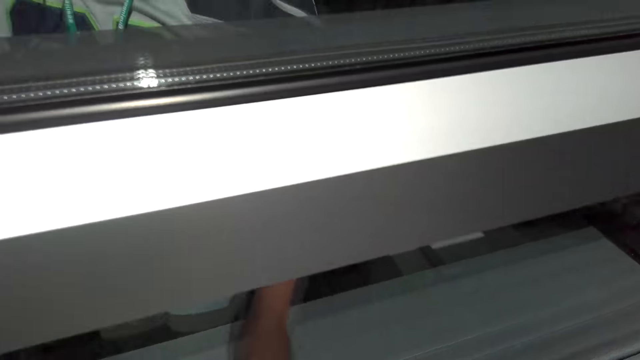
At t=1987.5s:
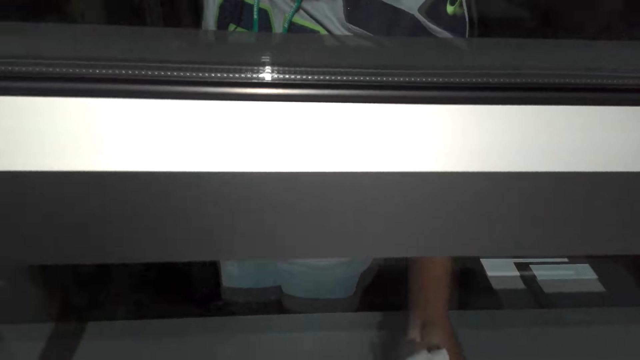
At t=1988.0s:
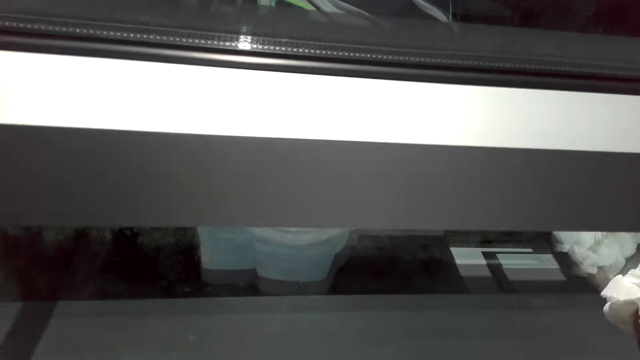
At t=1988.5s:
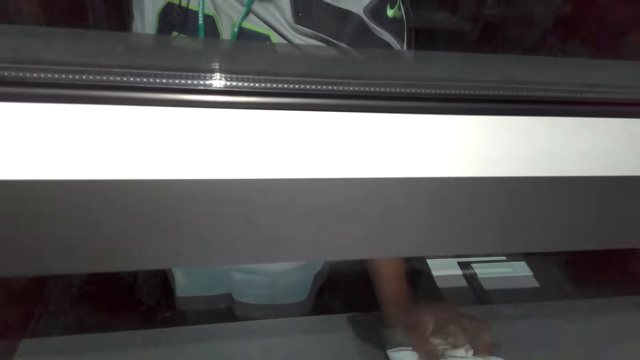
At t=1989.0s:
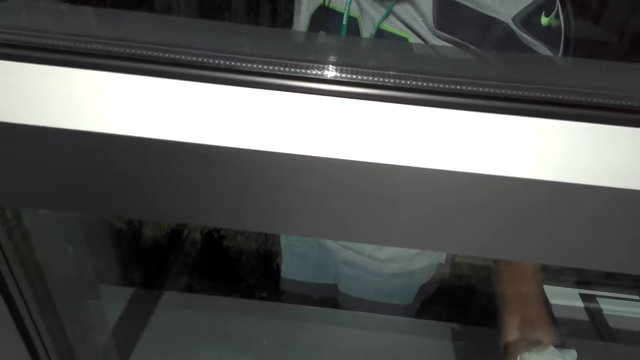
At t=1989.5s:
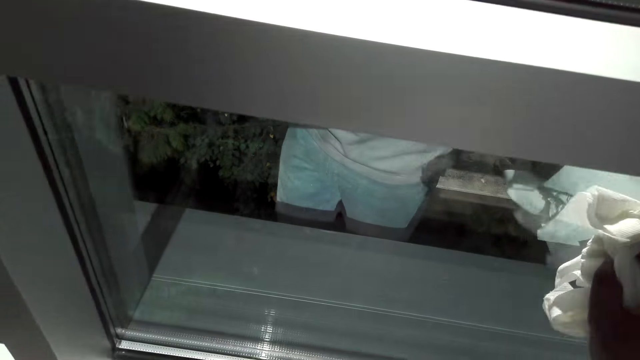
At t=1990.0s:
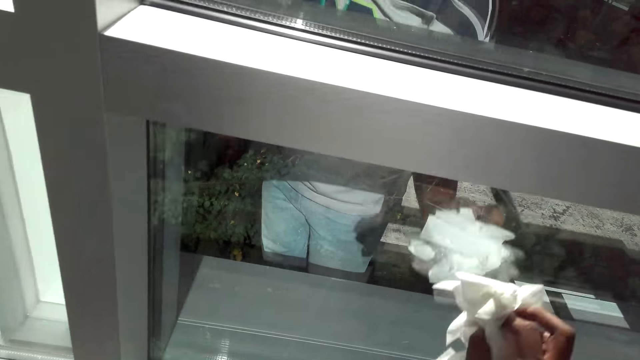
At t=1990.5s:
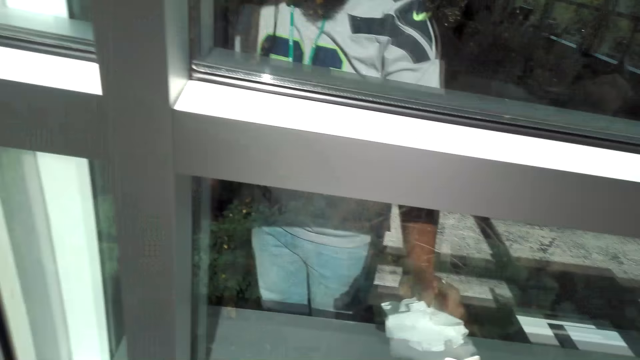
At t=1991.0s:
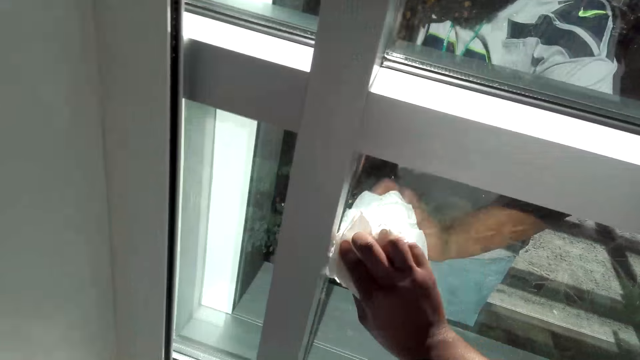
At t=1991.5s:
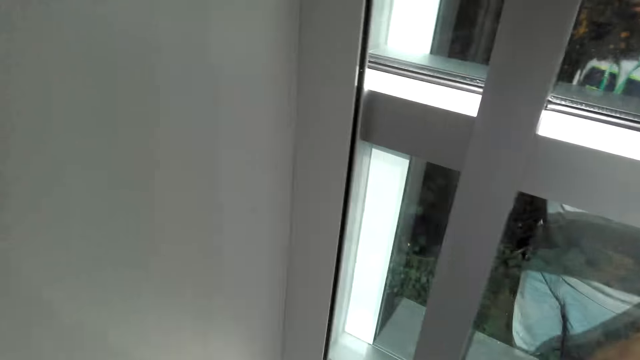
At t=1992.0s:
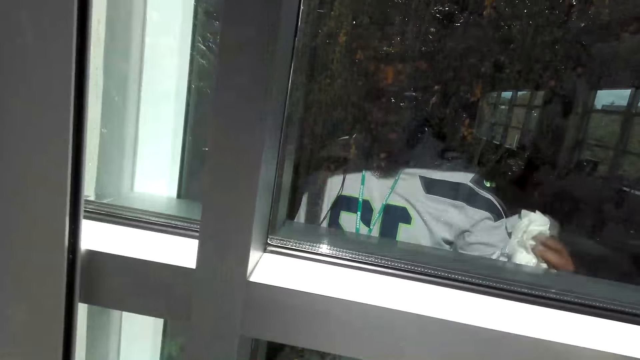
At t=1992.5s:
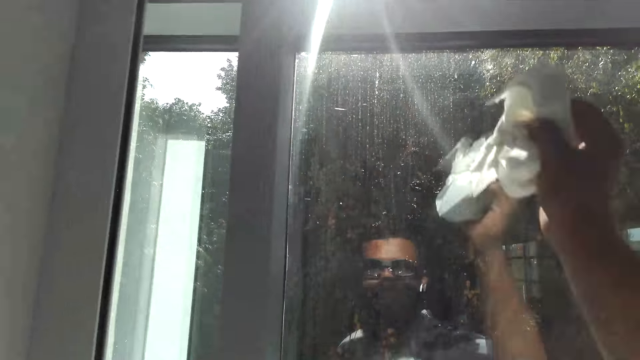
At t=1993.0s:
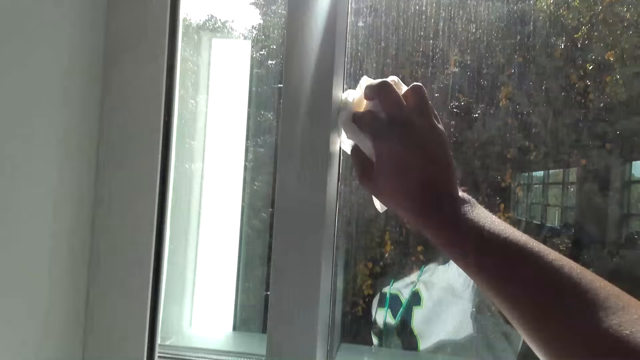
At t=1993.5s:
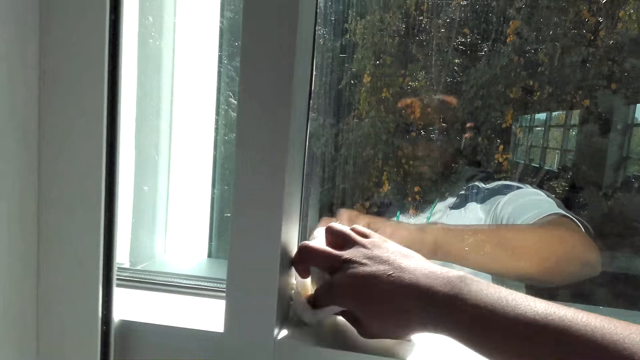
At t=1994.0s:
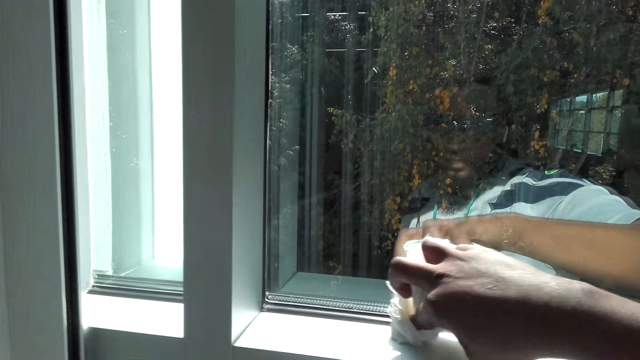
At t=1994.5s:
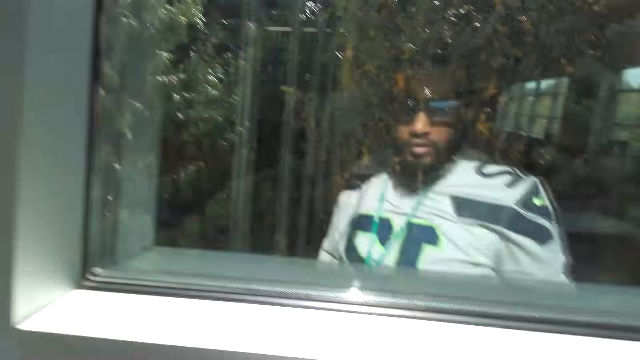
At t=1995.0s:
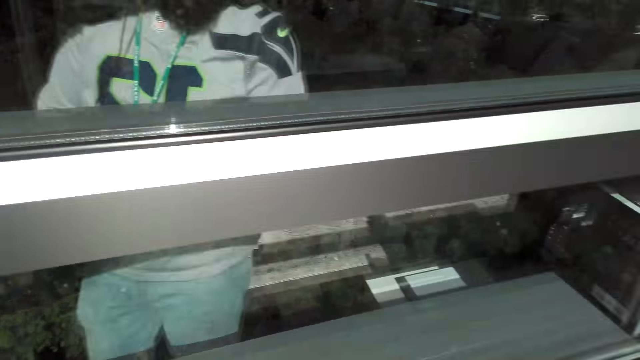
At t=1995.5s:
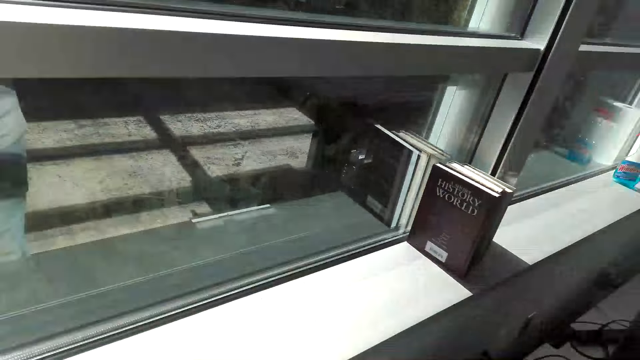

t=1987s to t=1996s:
The camera wearer wipes the window with a paper towel. They communicate on the phone. They wipe the window with the paper towel. They communicate on the phone.

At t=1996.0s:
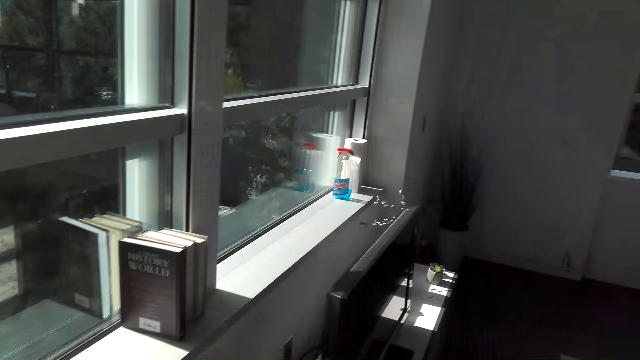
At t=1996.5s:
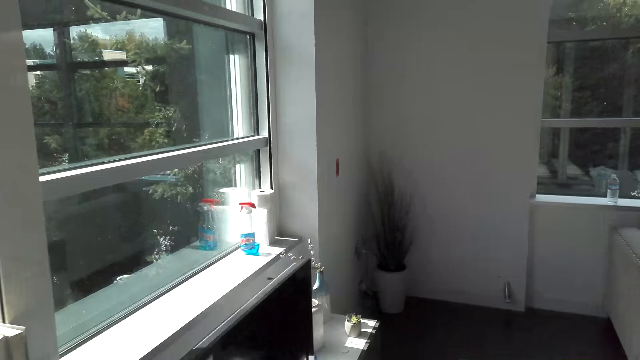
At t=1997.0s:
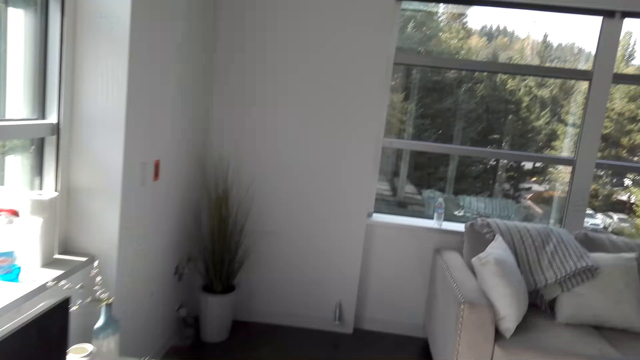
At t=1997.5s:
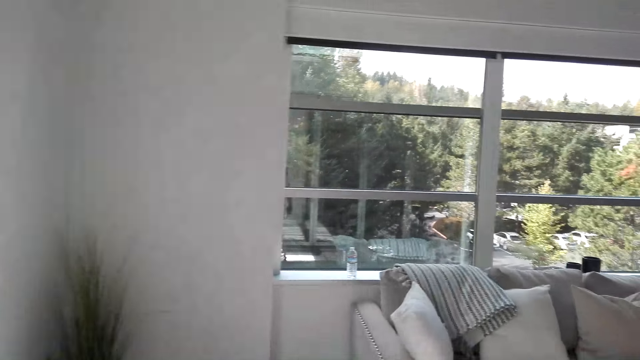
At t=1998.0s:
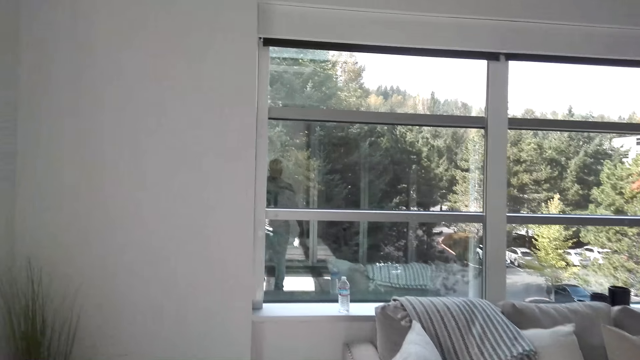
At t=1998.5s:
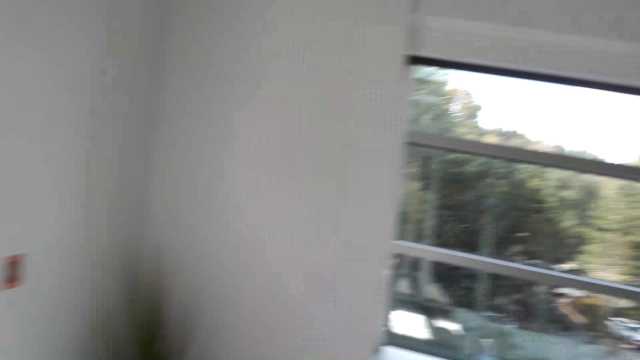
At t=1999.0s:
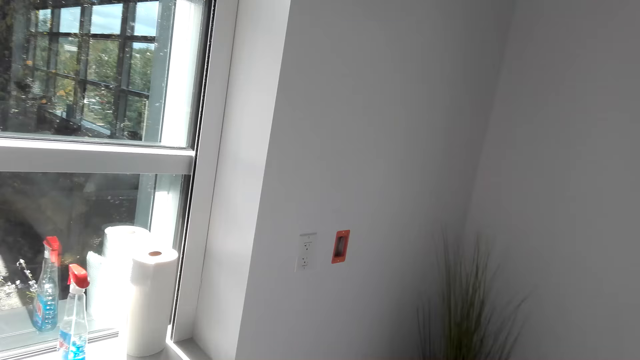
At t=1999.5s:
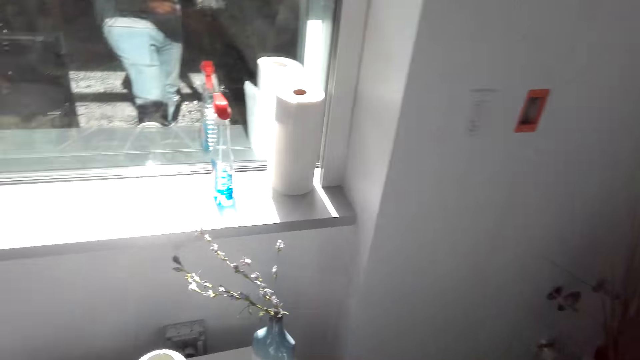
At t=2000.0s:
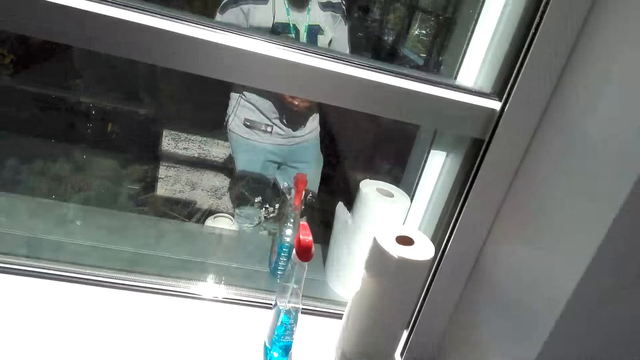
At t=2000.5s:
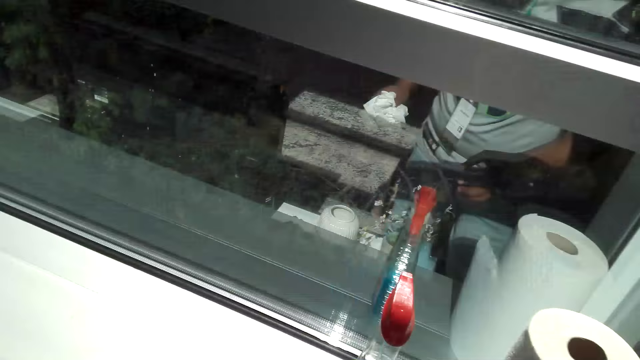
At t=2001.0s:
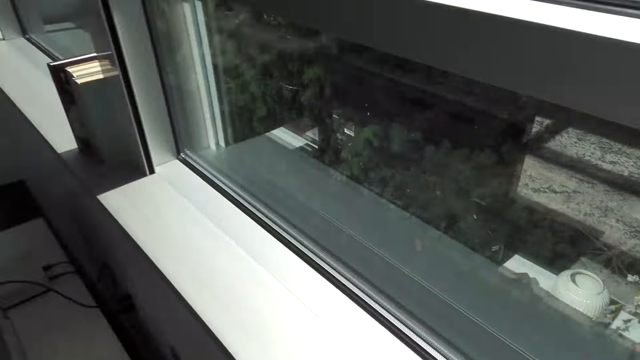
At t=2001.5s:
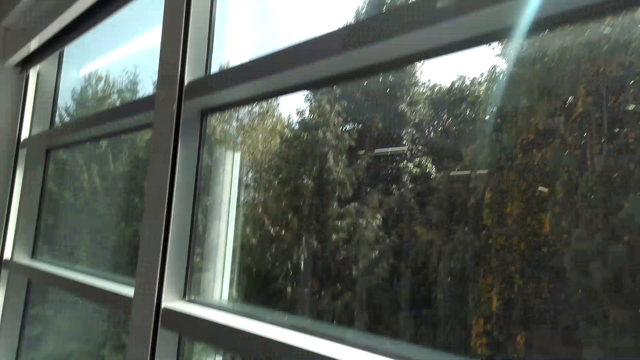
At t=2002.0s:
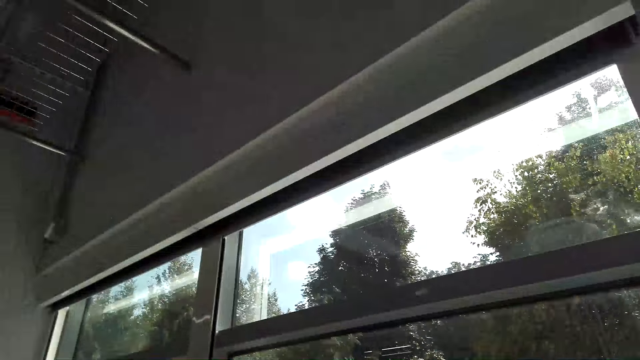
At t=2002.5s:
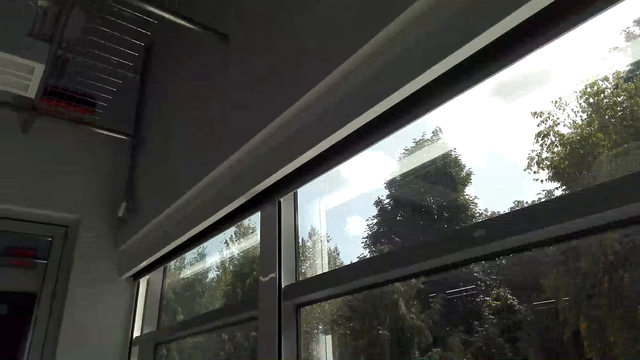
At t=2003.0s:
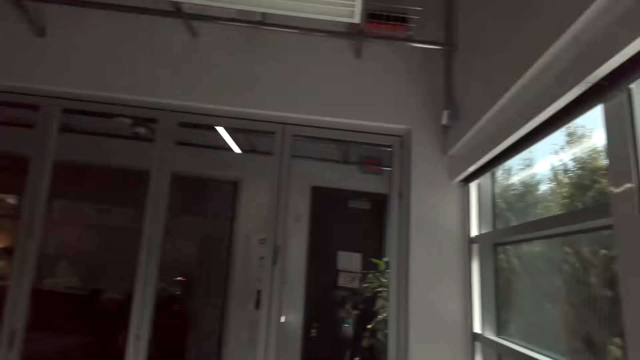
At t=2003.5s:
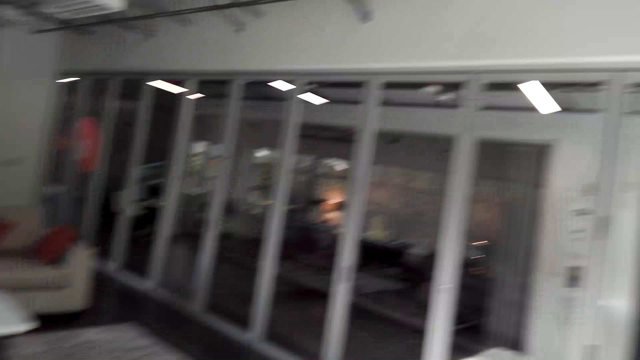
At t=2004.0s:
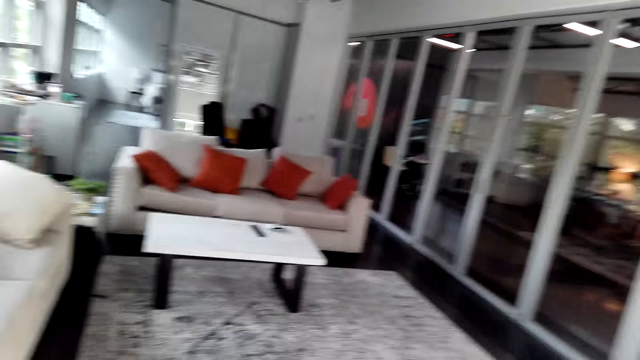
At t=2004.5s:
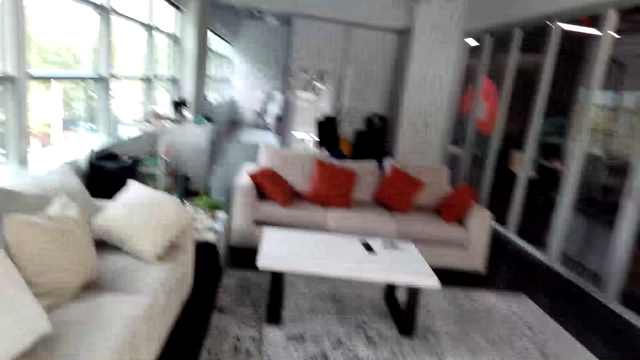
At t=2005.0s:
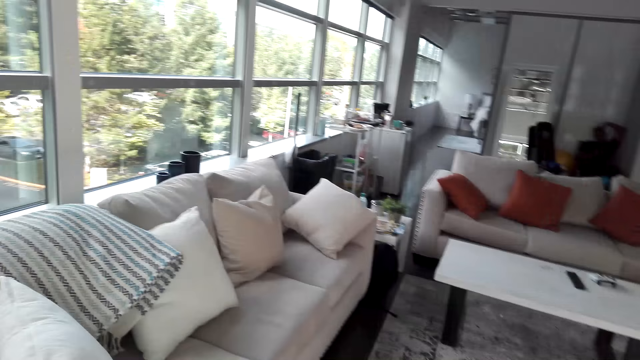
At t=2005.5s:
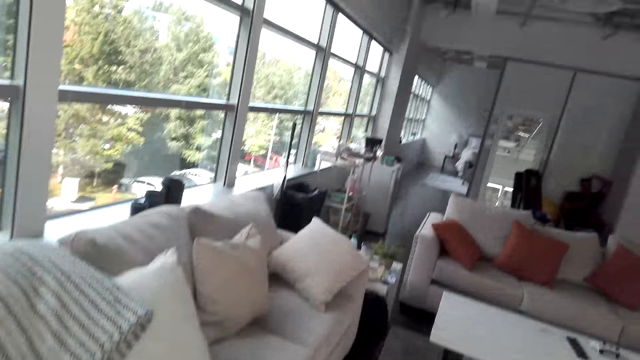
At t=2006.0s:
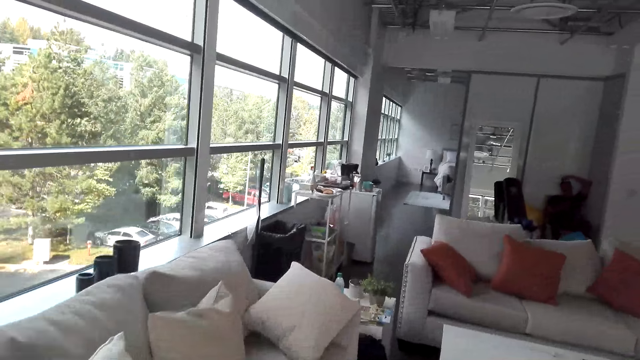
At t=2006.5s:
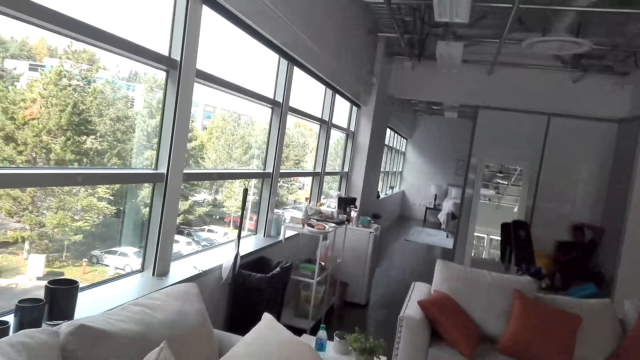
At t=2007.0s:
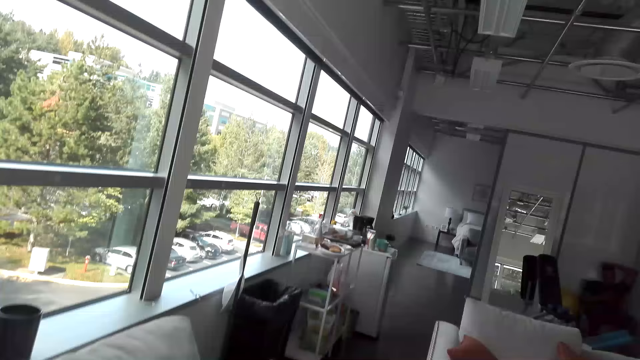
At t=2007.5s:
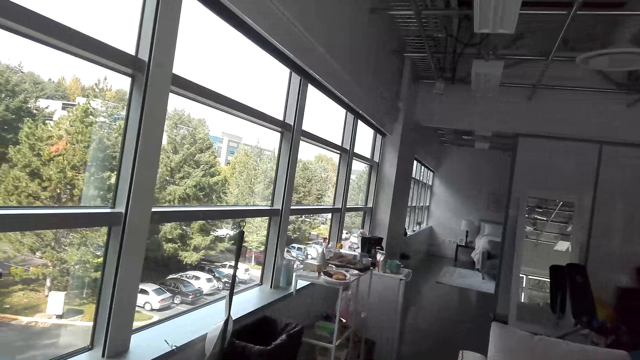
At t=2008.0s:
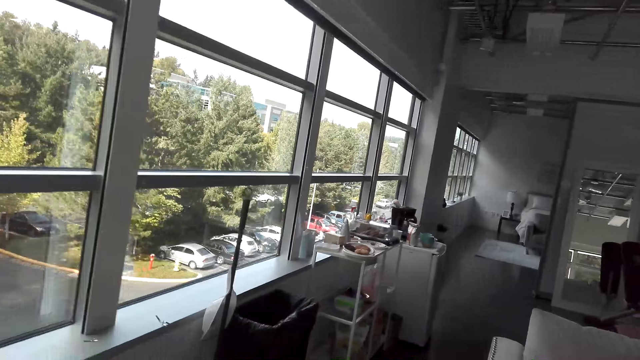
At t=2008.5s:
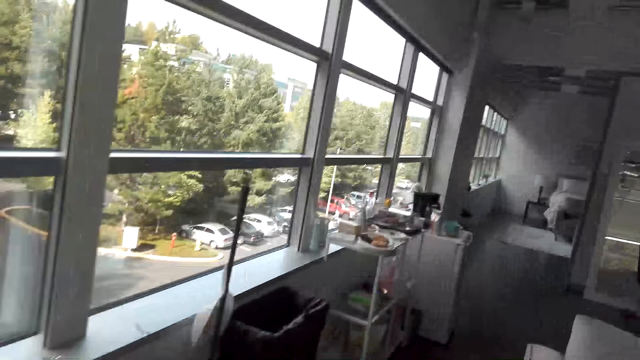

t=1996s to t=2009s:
The camera wearer turns around the room. They walk around the room. They communicate on the phone. They pick up a spray from the window. They look around the room. They walk around the room.
